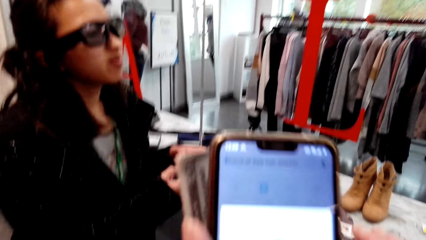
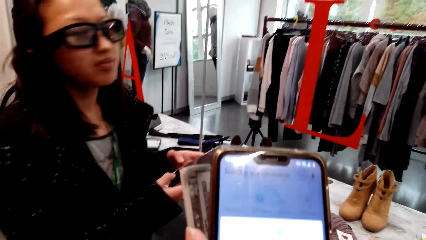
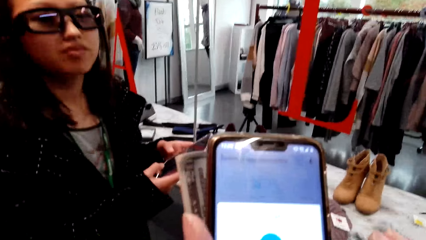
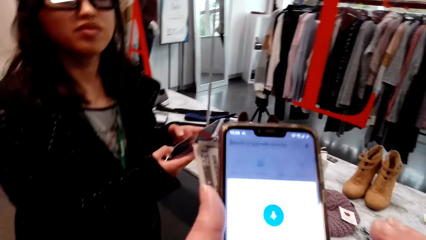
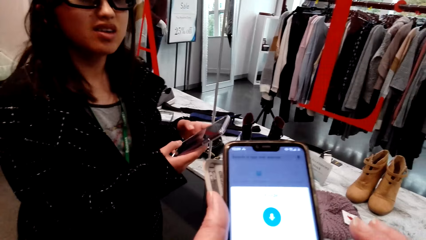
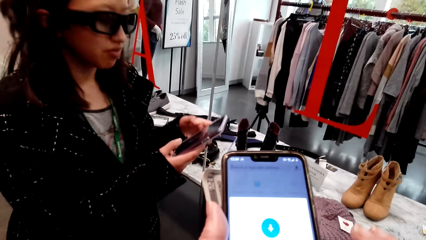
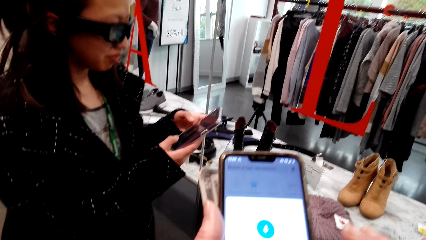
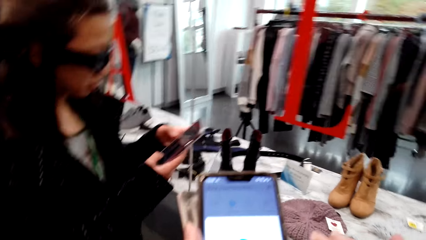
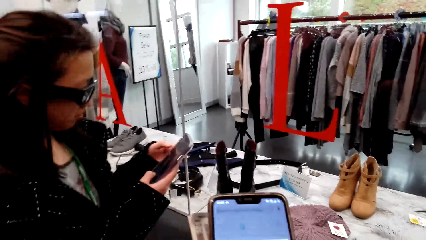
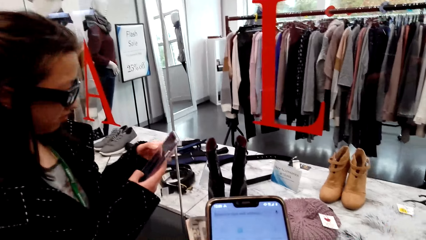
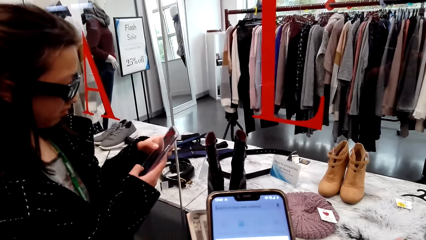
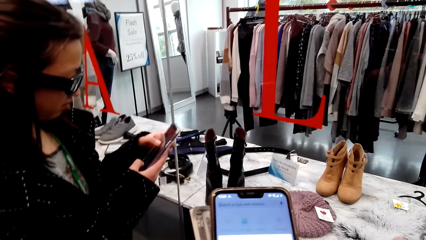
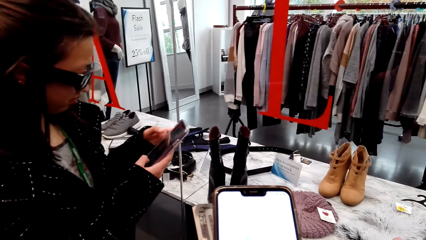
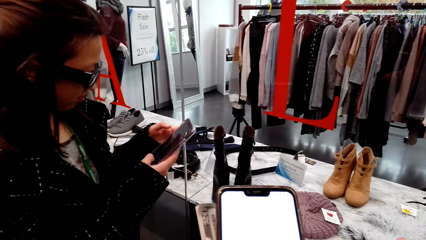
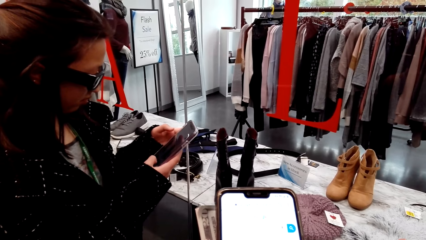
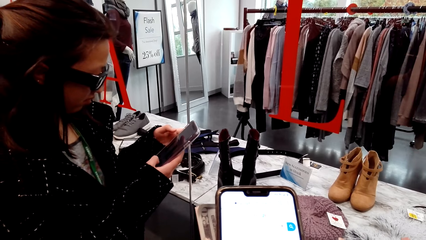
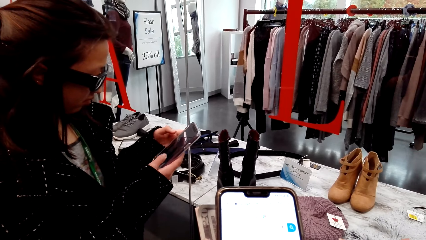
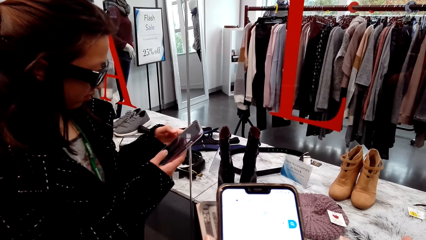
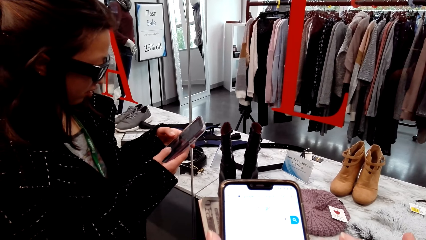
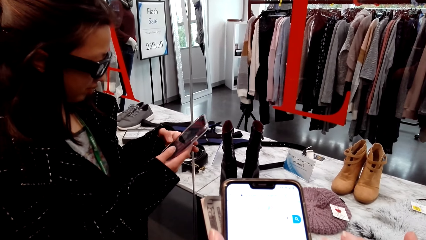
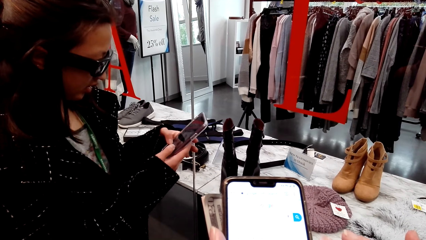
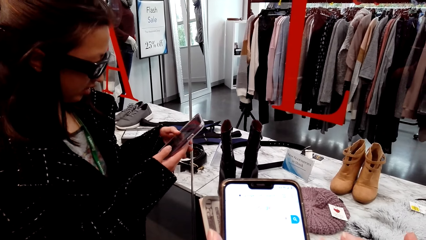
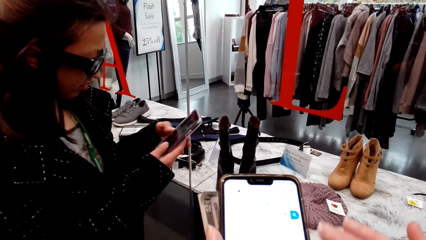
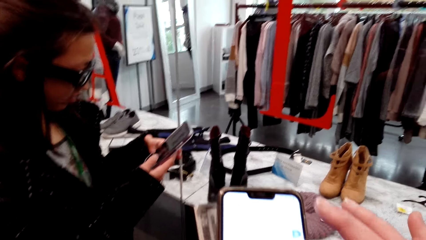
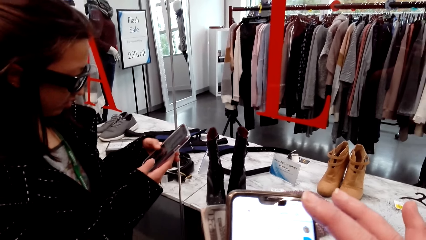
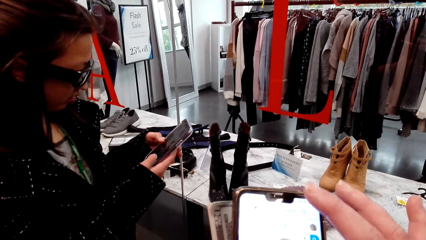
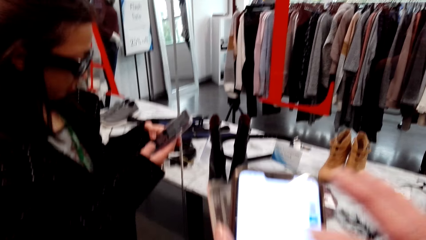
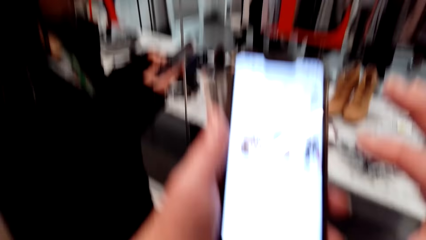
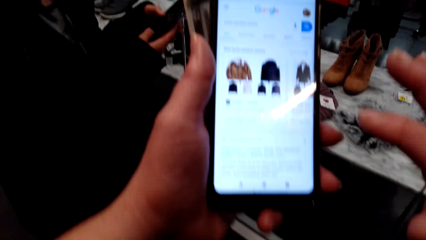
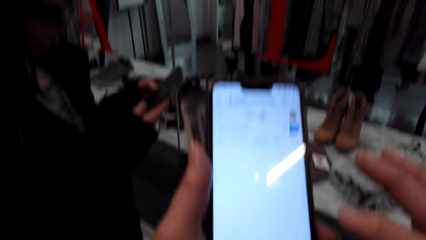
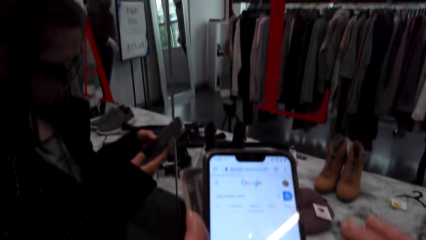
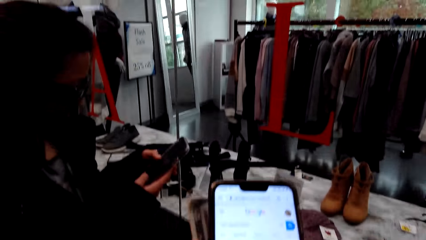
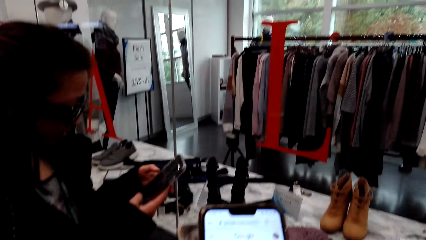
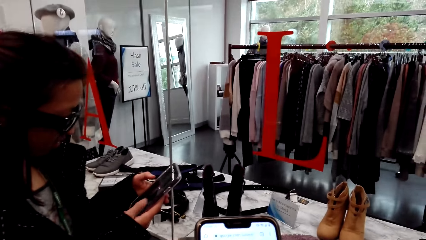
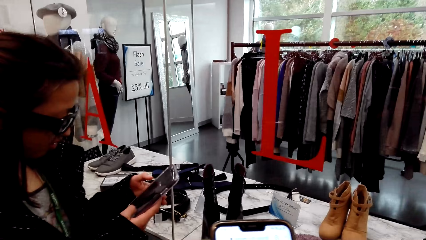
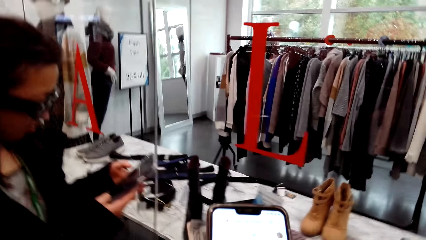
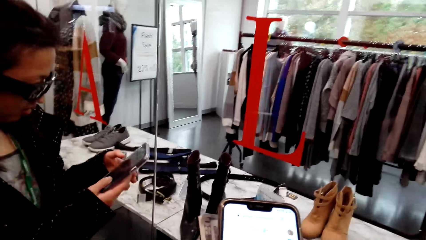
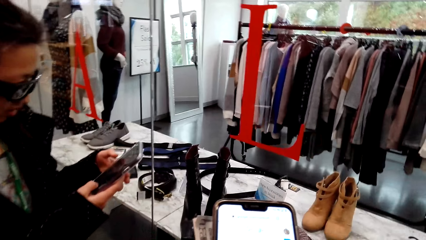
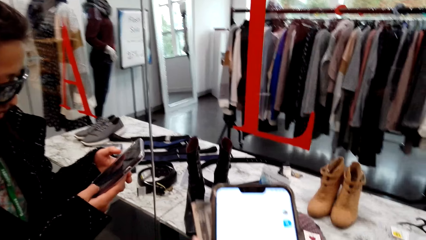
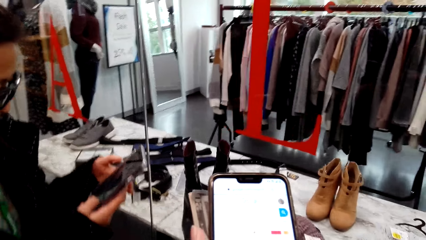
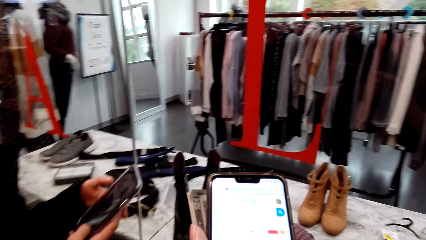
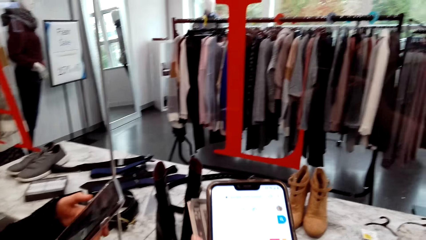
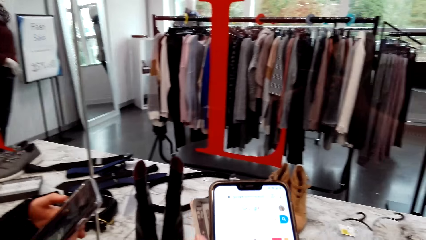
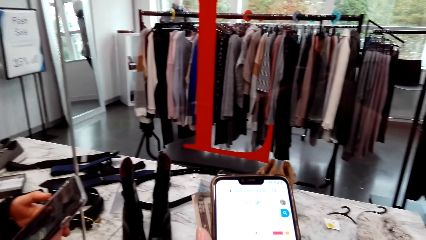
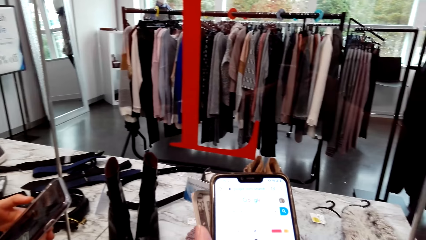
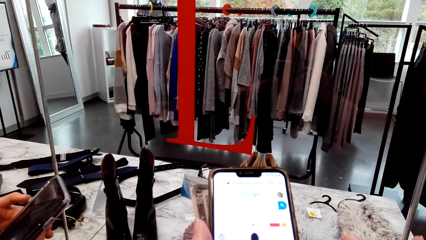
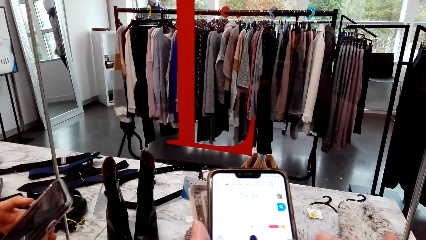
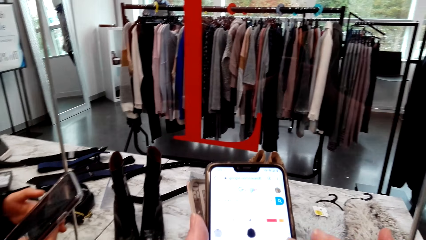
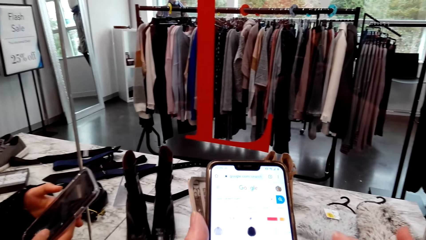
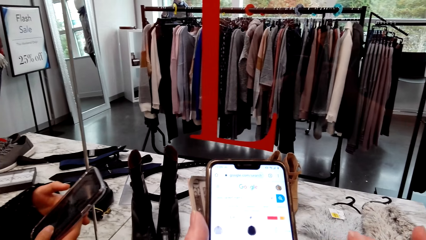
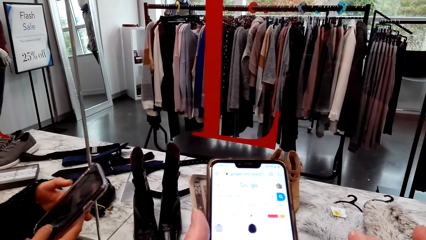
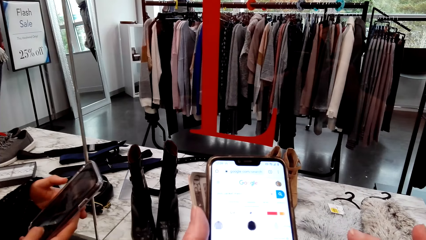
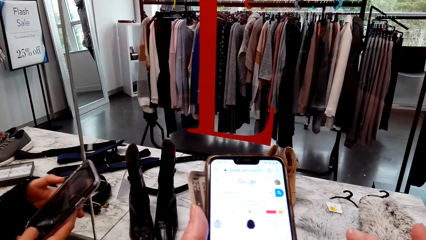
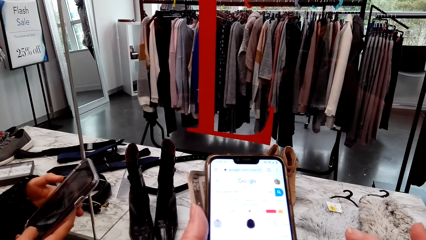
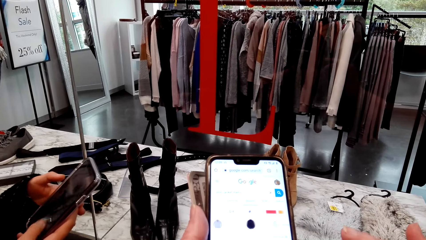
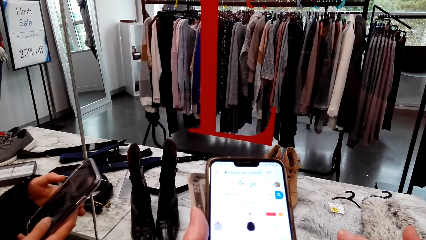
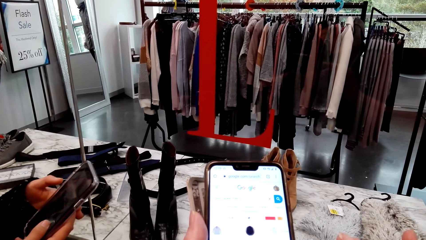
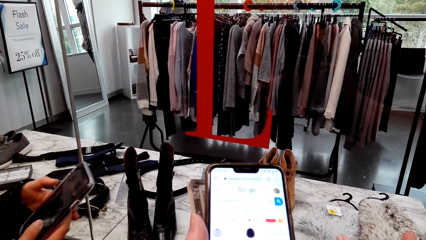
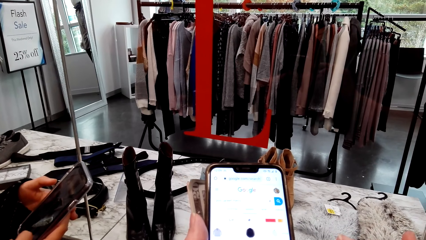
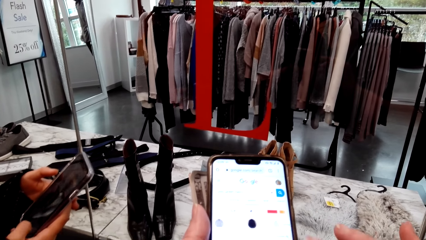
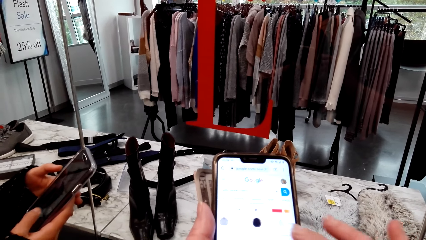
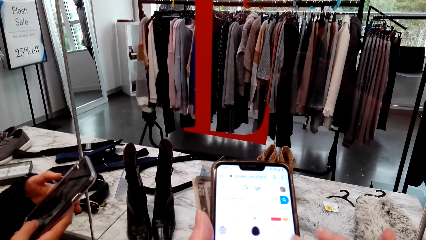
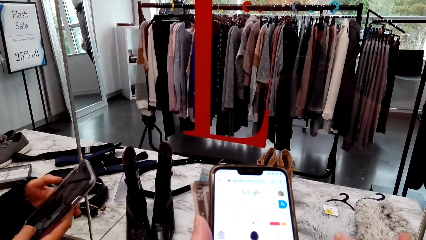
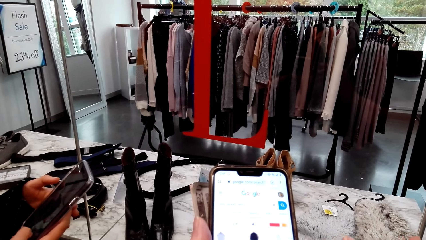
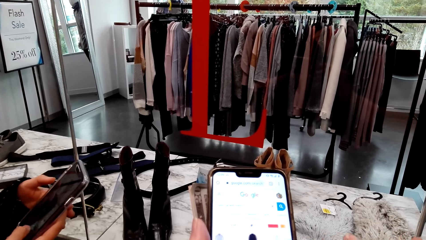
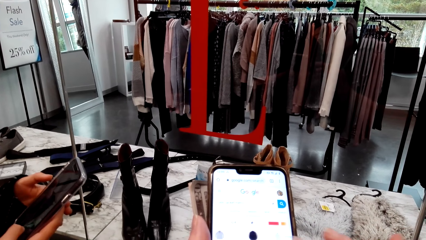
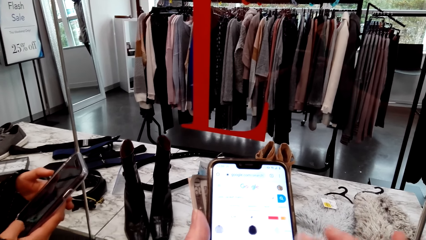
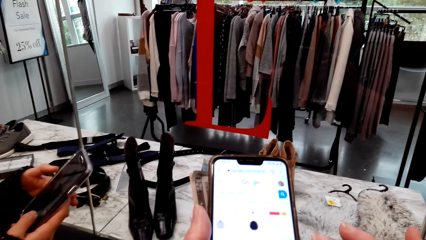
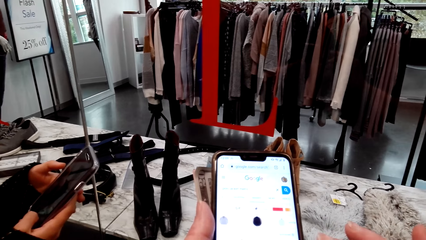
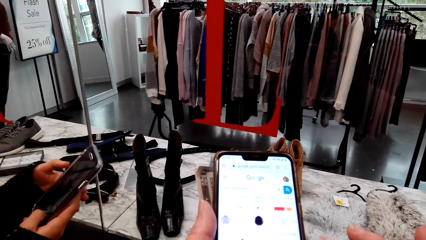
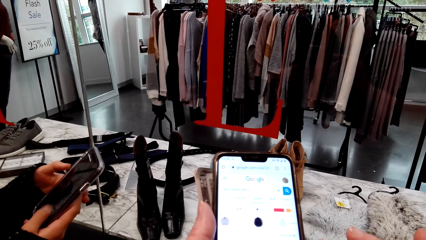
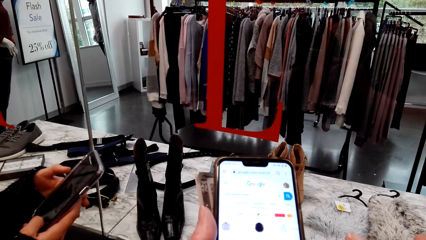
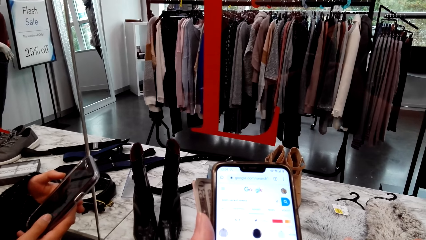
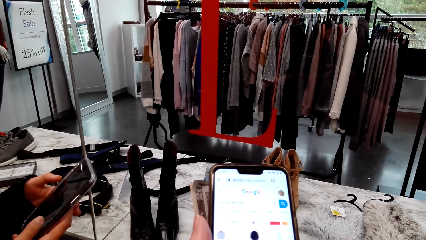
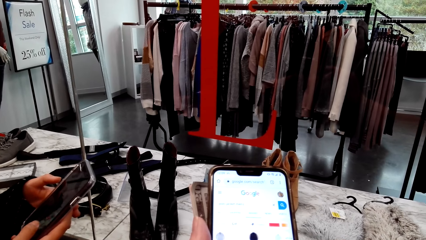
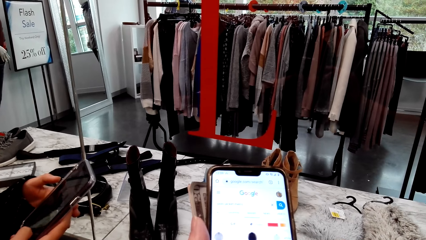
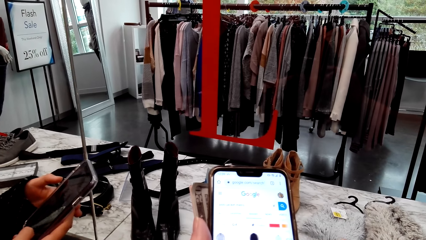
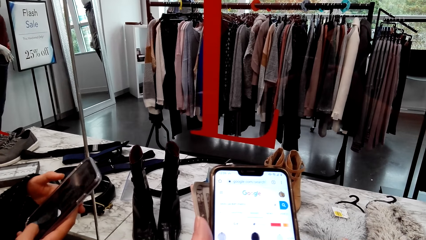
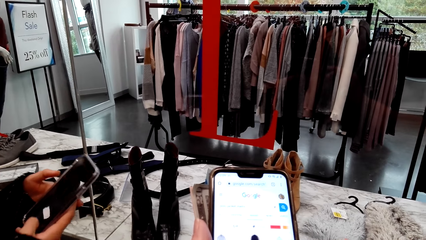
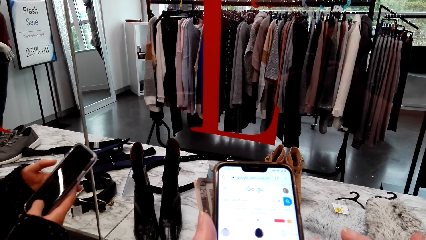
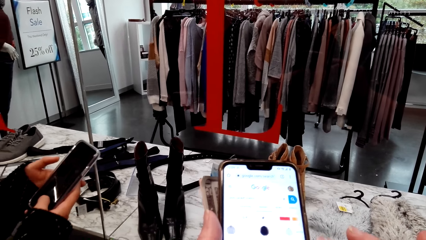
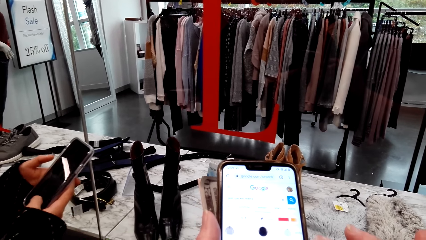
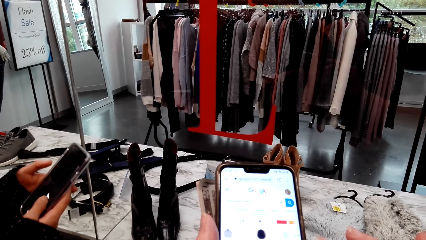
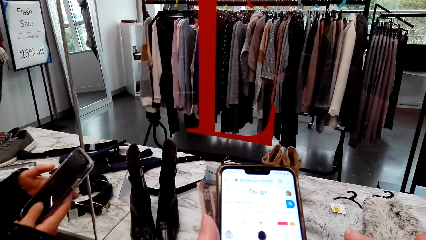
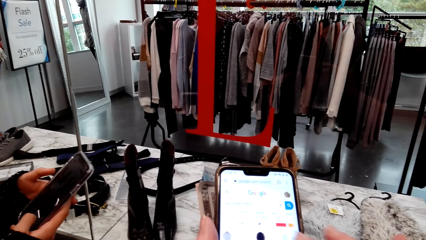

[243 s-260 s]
The camera wearer scrolls the phone. A woman speaks to the camera wearer. The camera wearer scrolls the phone. They speak to the woman.
